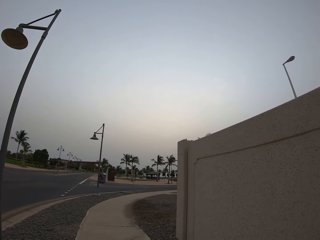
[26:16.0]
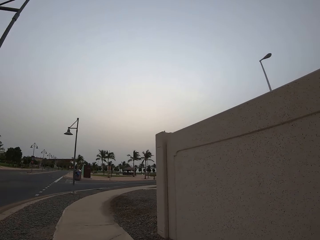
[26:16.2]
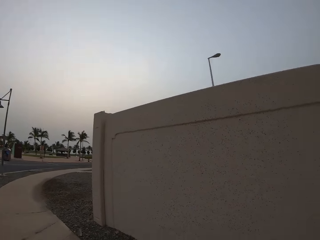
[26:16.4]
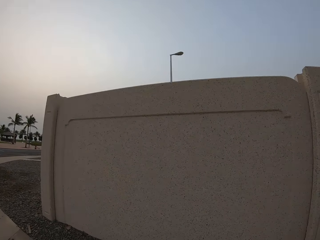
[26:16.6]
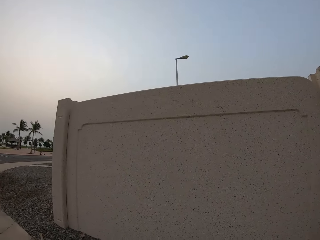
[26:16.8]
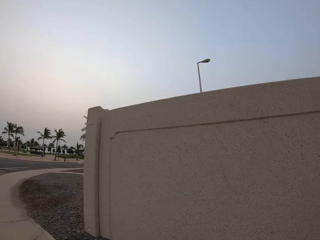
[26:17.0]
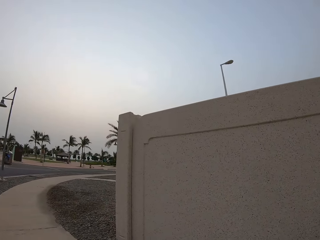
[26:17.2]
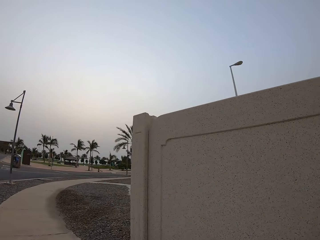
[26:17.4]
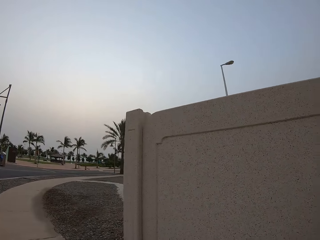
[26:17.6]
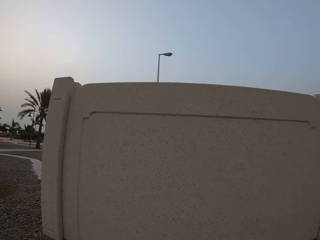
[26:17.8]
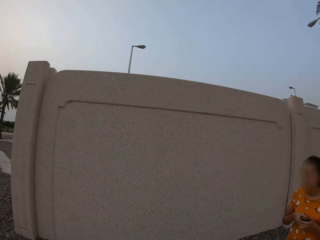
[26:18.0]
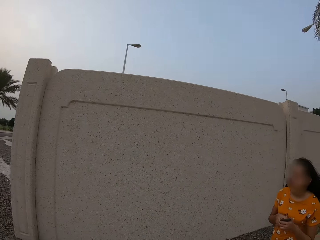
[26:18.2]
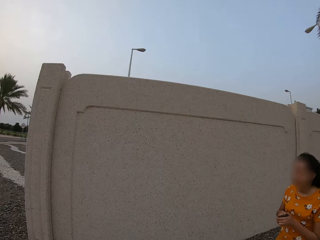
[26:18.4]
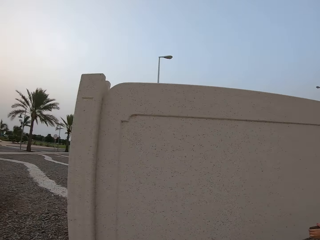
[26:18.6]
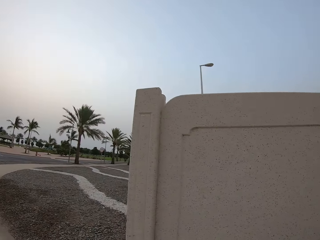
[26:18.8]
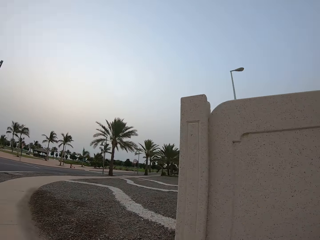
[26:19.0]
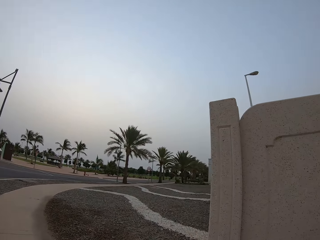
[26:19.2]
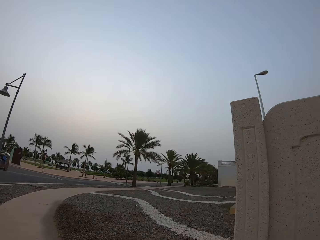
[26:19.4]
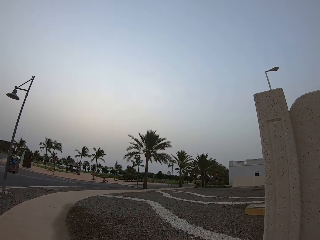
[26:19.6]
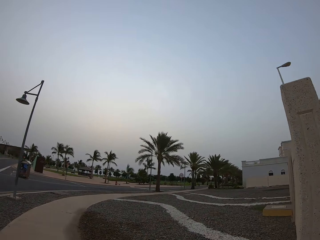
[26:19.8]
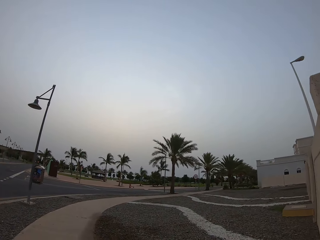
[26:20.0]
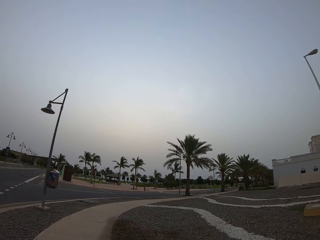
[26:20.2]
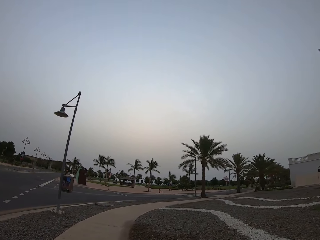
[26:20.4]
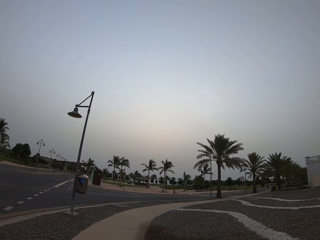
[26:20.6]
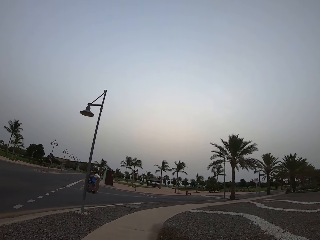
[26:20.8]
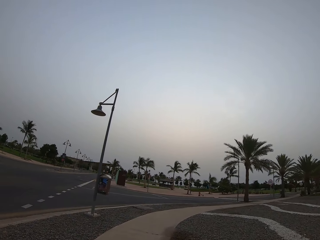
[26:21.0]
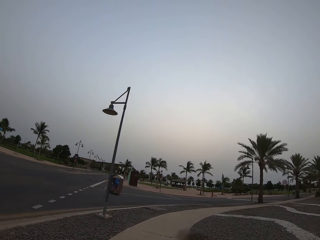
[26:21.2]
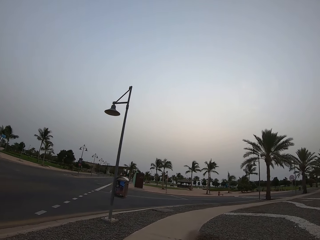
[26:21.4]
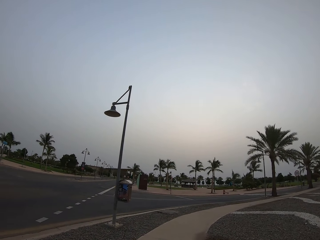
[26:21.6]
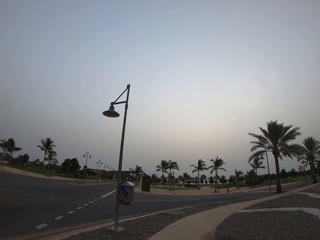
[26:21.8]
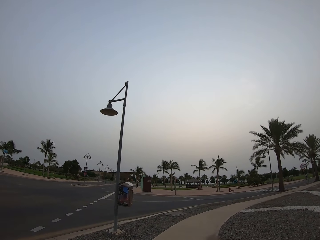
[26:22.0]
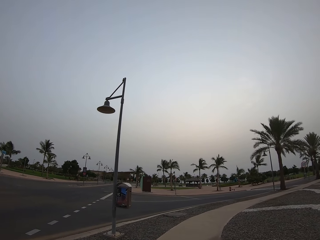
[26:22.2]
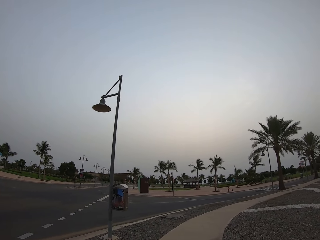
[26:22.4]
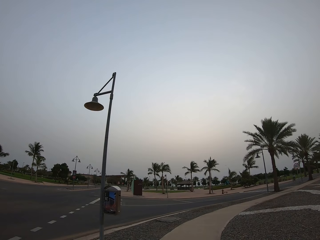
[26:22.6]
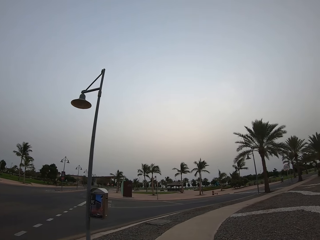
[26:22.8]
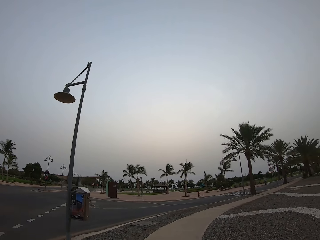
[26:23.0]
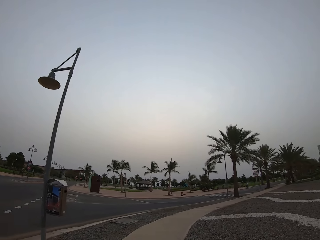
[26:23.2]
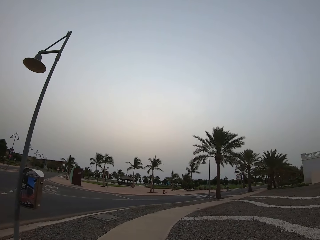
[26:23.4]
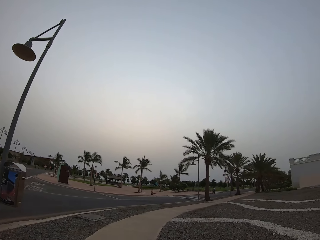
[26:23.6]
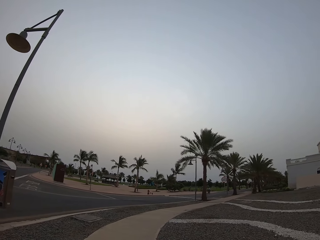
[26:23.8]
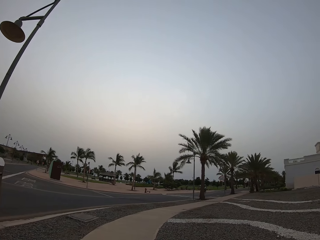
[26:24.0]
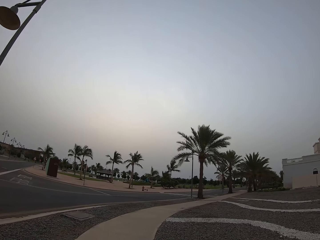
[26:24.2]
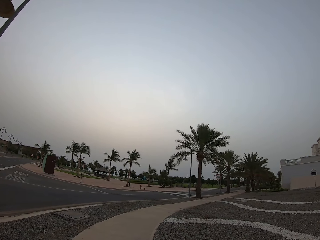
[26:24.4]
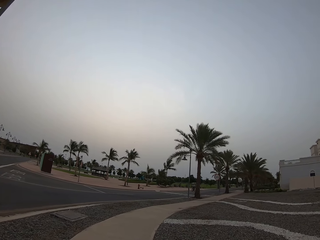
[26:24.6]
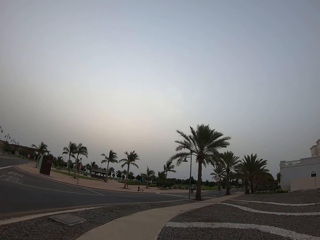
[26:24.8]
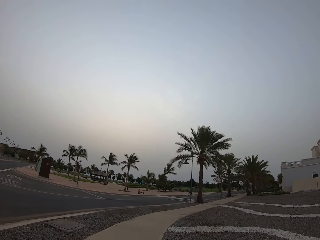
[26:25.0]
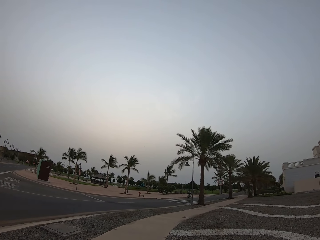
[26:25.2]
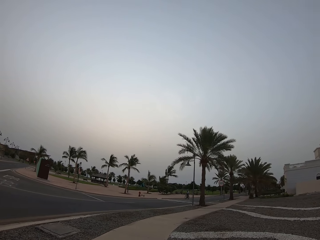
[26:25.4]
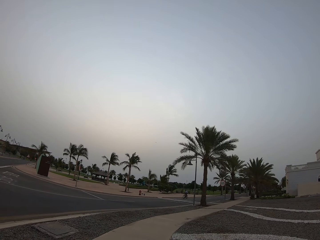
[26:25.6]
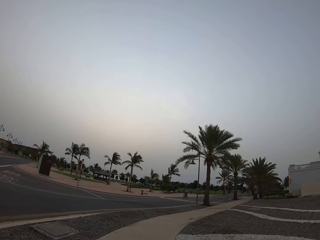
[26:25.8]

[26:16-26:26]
The camera wearer looks on the fence wall. They walk beside a lady along the sidewalk. They look at the lady. They walk along the sidewalk.

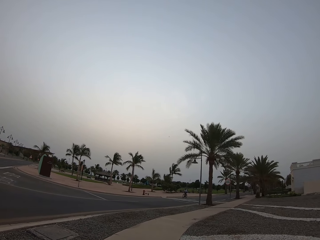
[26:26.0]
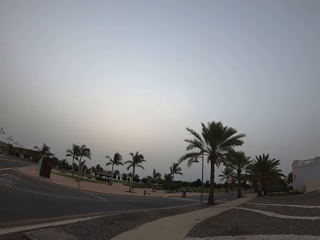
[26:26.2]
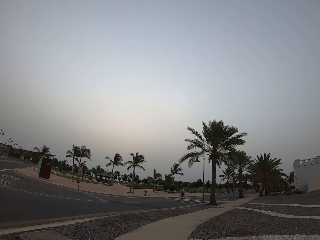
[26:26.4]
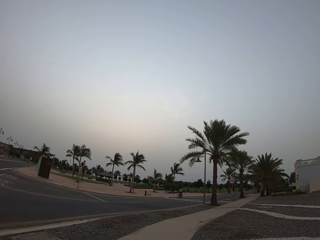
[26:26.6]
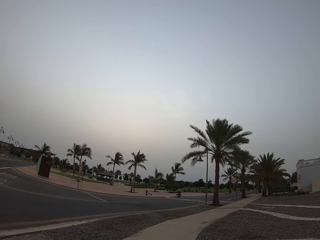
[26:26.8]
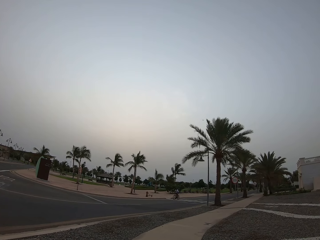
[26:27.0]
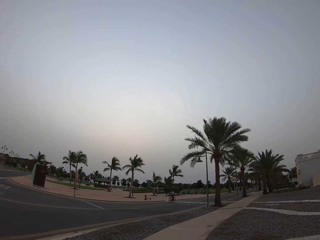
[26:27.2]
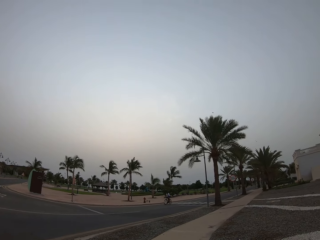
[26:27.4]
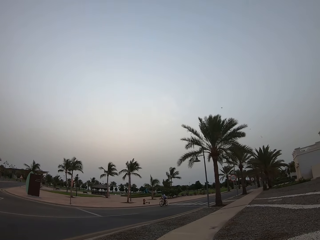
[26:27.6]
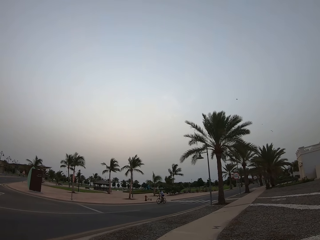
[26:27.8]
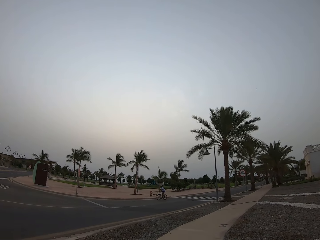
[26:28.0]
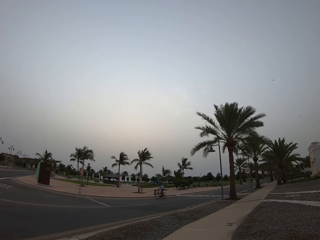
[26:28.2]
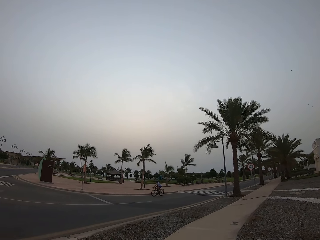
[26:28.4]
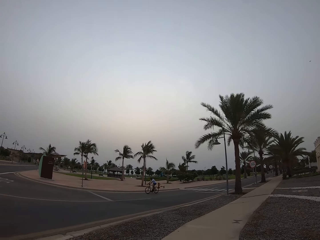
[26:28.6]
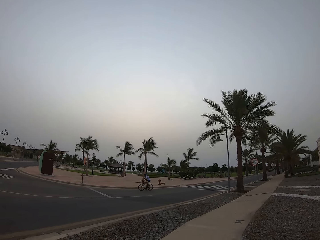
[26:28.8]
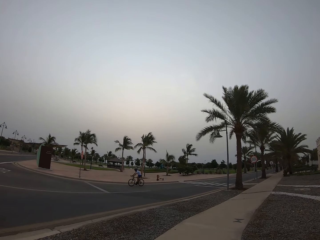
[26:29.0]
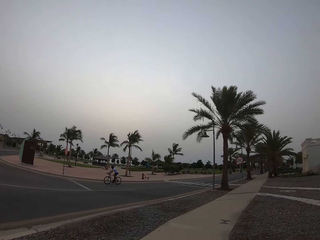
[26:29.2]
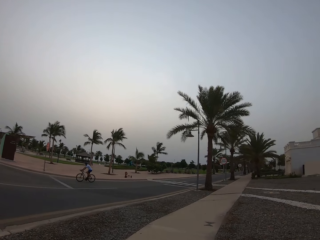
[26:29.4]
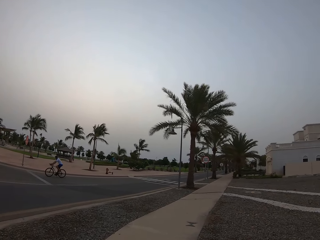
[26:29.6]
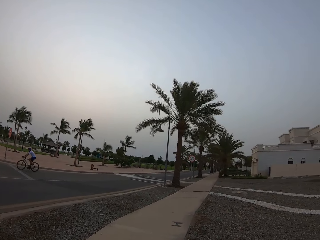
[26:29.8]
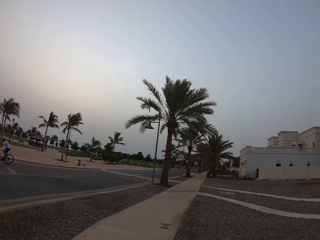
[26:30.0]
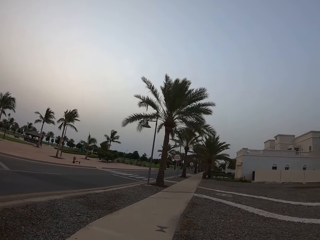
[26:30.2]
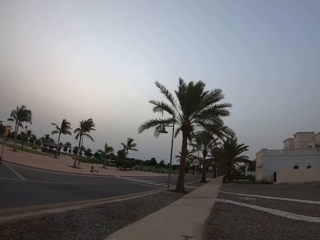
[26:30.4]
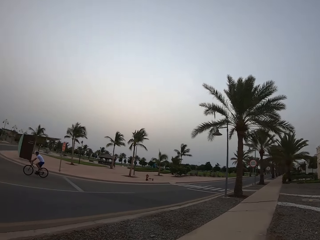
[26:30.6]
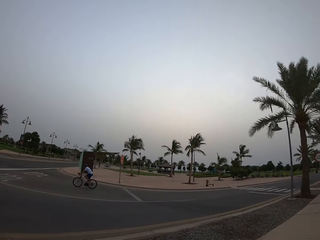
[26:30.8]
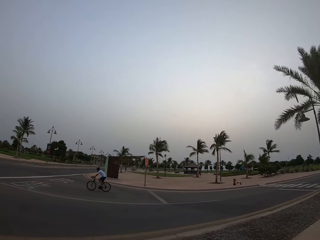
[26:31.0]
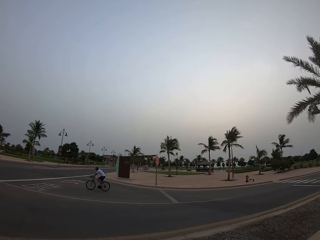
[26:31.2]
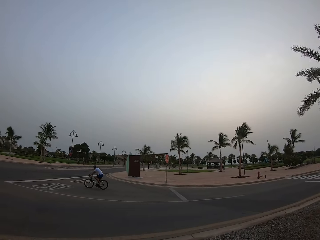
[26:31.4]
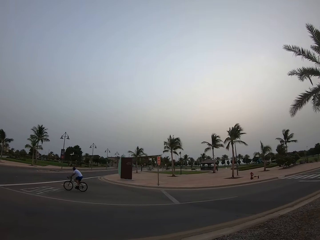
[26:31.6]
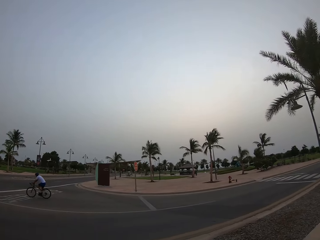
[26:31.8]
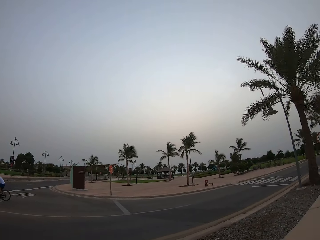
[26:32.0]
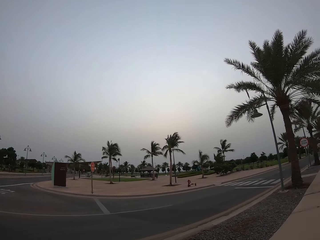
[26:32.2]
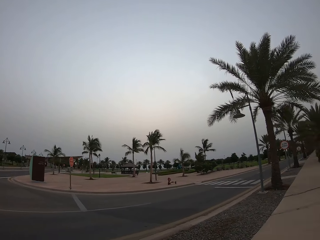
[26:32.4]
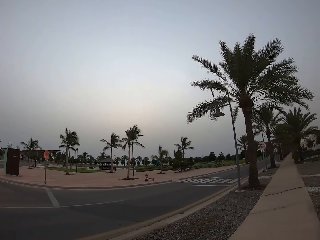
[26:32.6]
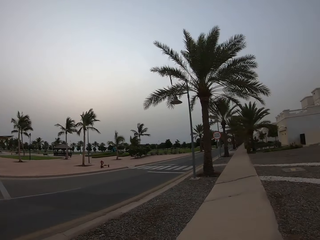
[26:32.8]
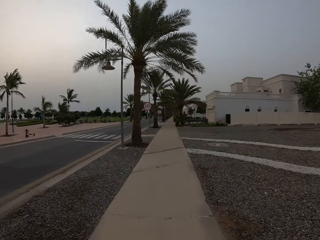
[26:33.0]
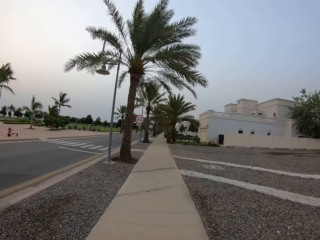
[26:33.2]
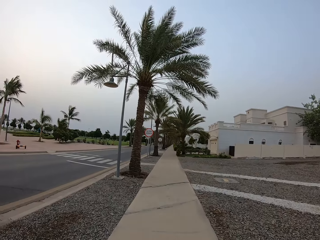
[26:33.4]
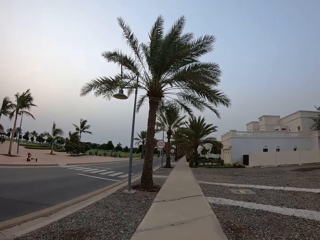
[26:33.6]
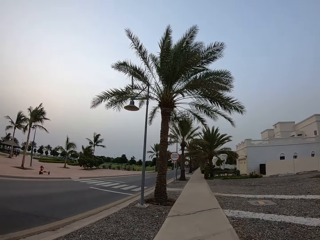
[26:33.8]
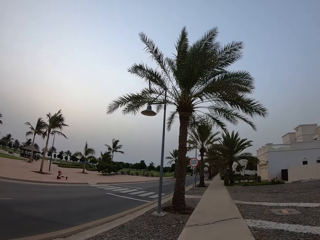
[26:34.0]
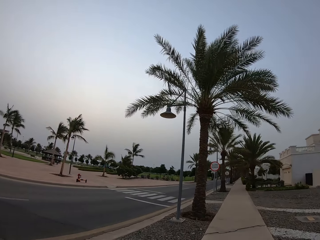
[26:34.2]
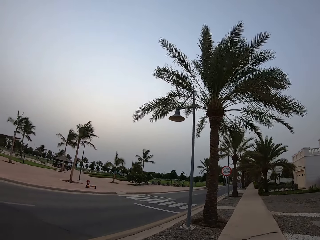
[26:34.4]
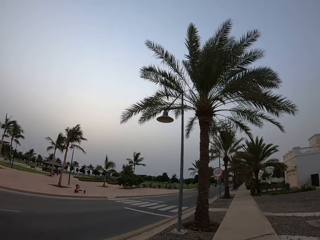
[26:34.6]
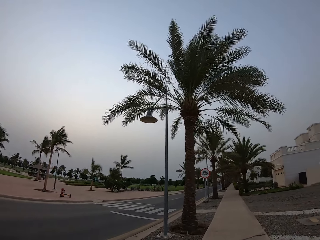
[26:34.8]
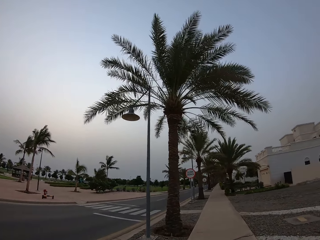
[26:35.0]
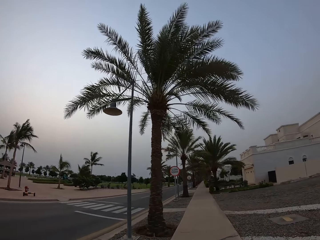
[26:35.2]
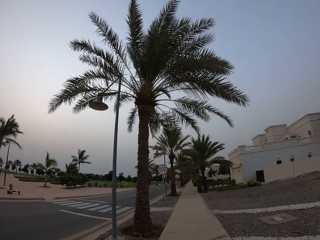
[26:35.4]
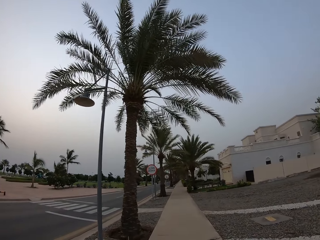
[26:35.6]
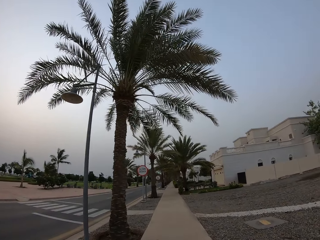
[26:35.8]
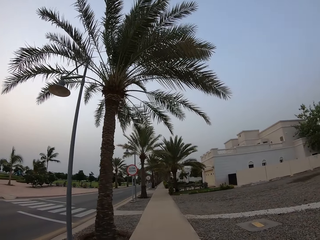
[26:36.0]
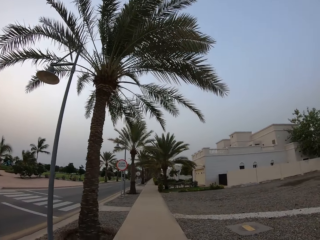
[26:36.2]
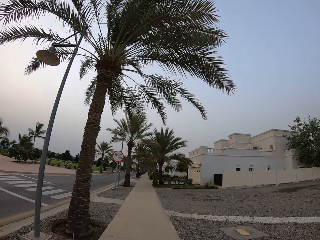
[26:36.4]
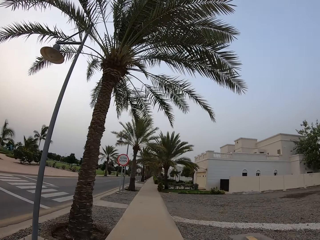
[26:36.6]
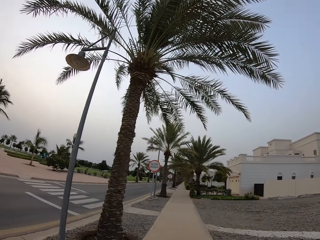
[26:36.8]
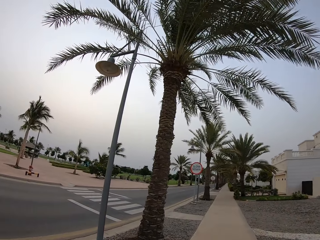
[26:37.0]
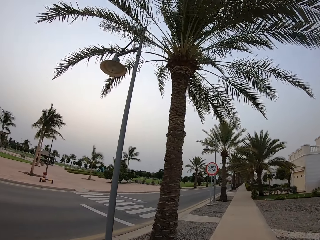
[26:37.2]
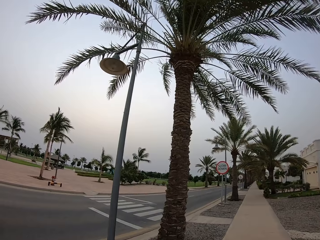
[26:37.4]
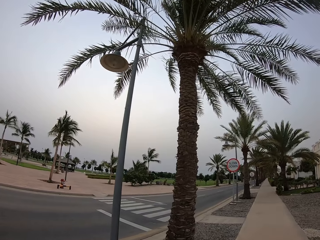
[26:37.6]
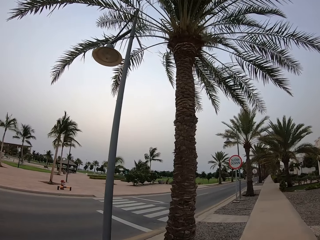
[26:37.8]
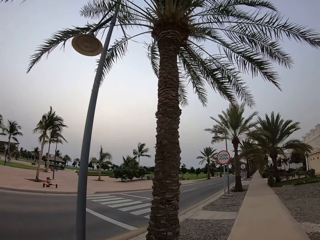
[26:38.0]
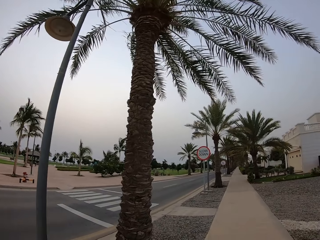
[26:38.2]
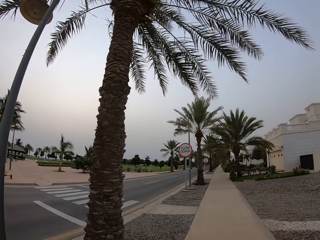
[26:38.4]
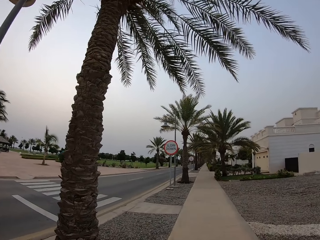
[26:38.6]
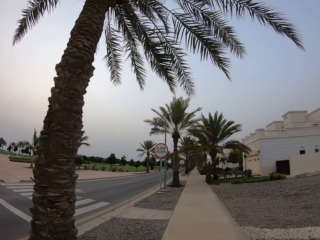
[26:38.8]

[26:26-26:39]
The camera wearer looks at the cyclist. The cyclist rides the bicycle. The camera wearer walks along the sidewalk.
